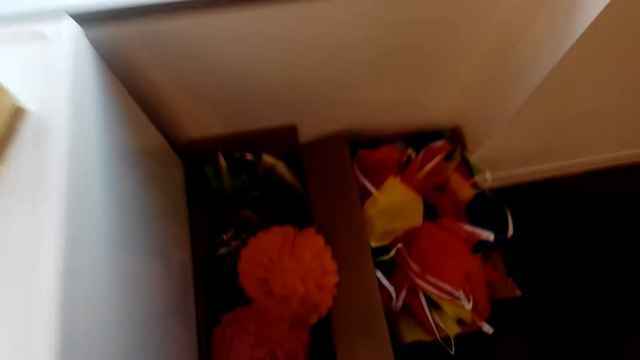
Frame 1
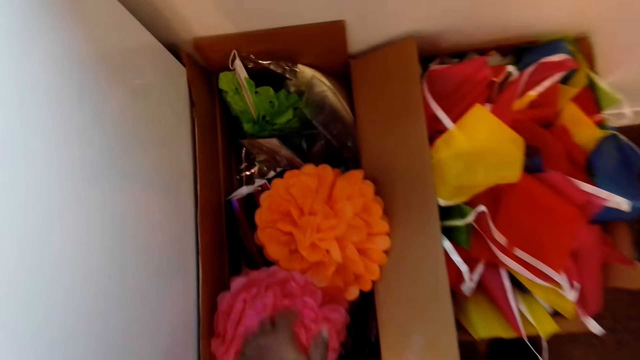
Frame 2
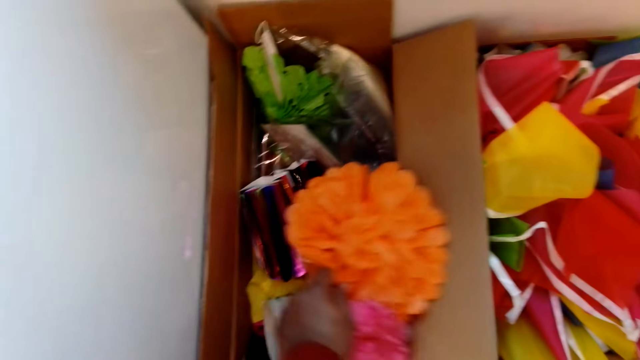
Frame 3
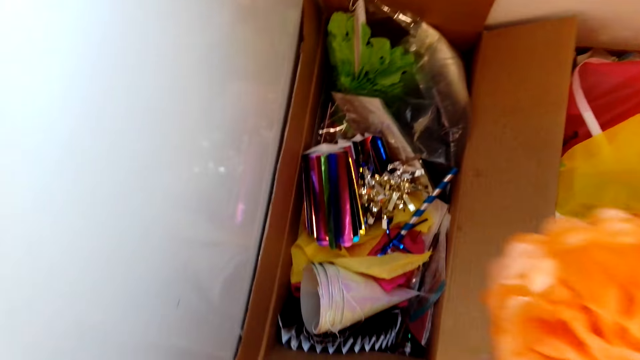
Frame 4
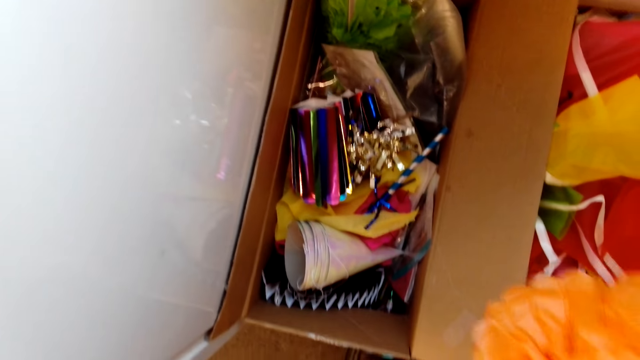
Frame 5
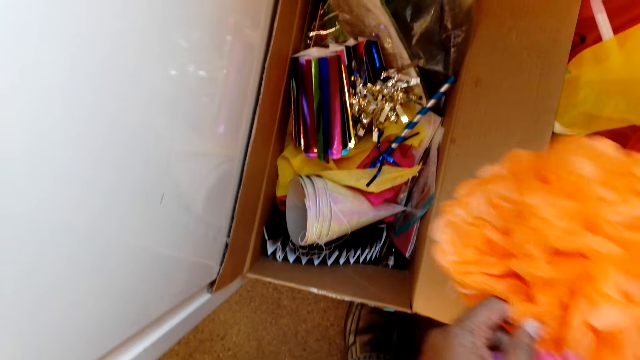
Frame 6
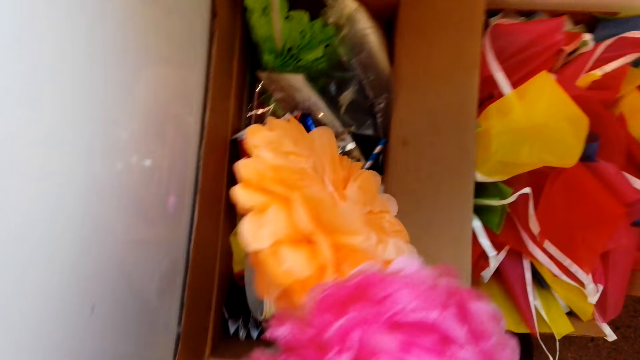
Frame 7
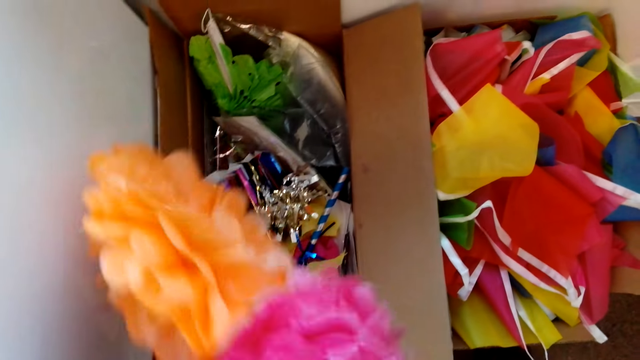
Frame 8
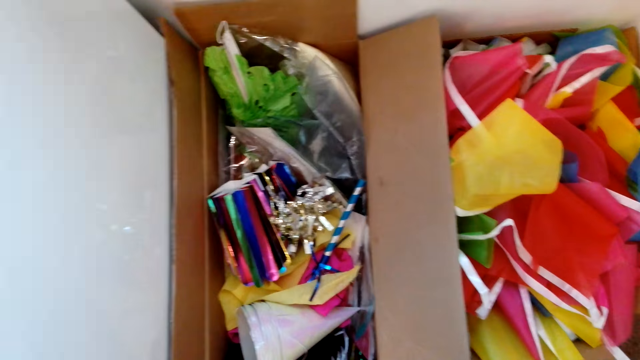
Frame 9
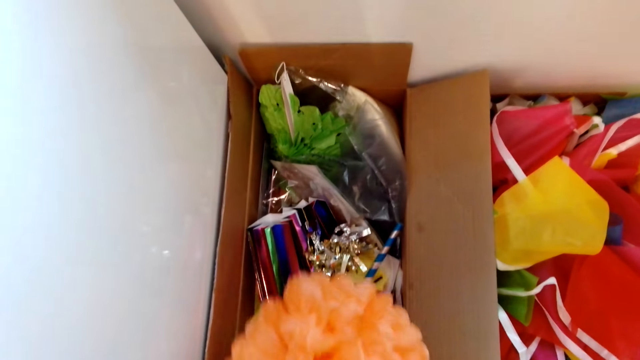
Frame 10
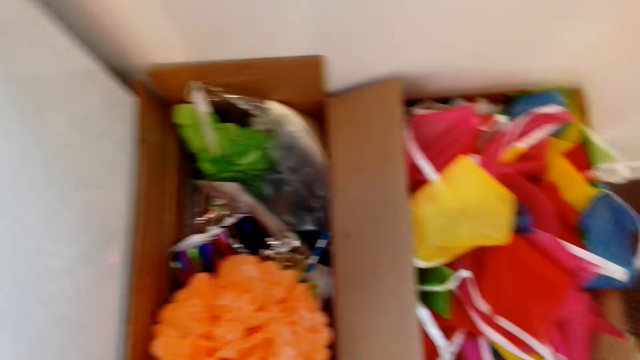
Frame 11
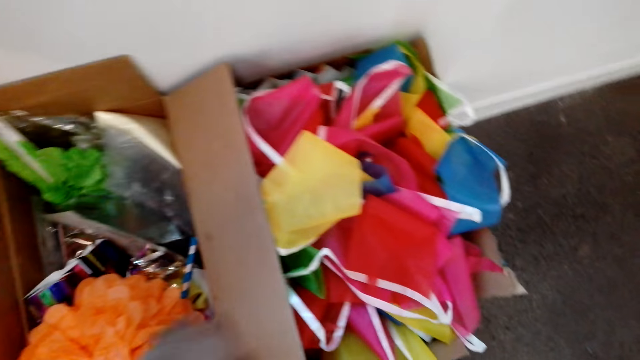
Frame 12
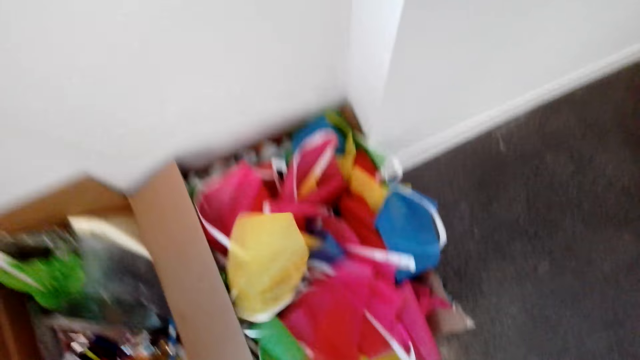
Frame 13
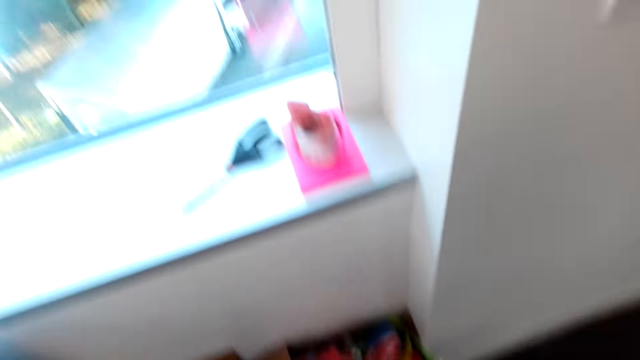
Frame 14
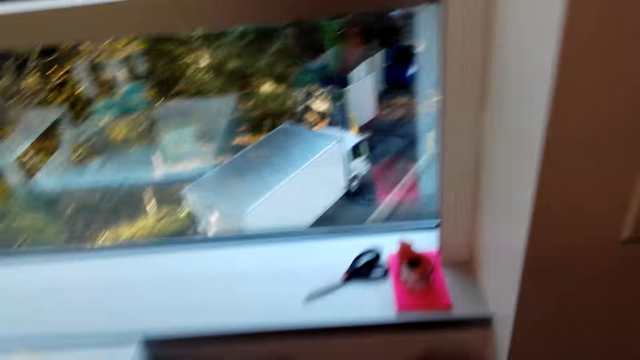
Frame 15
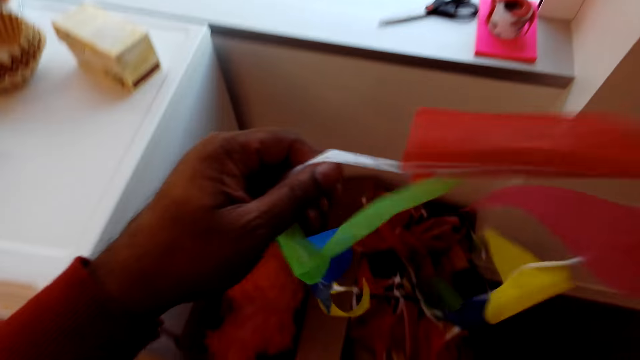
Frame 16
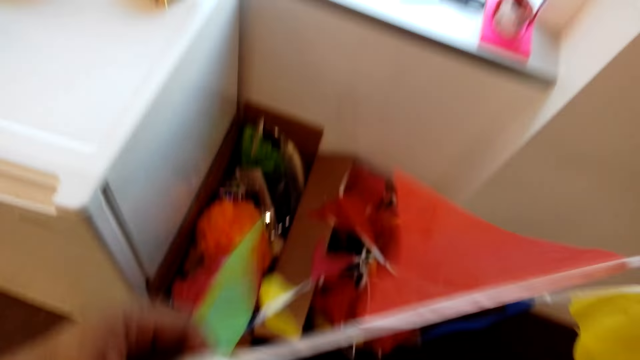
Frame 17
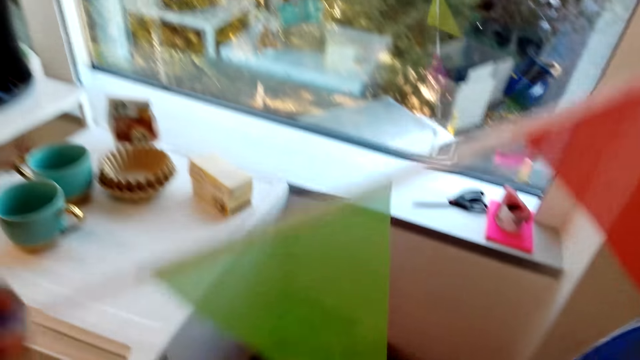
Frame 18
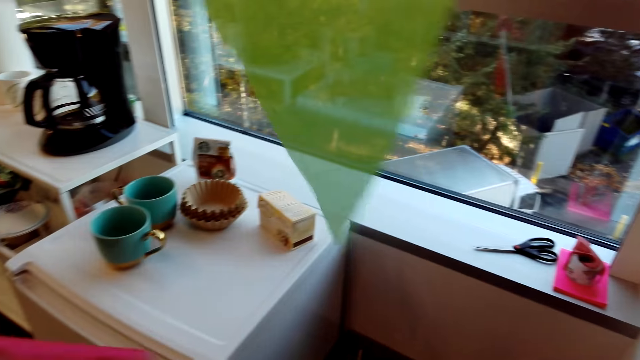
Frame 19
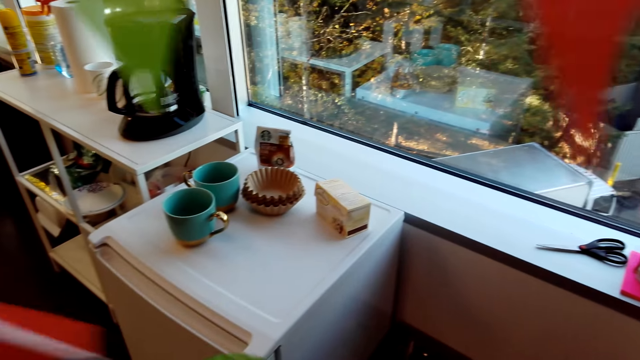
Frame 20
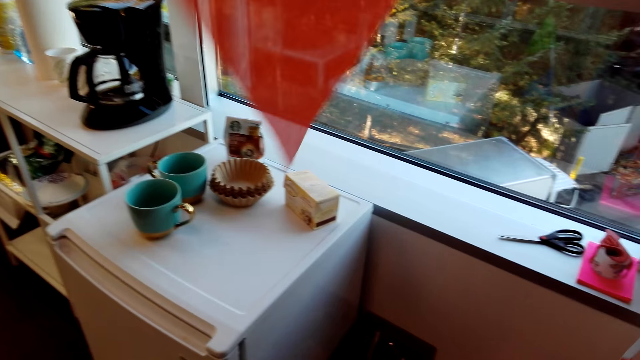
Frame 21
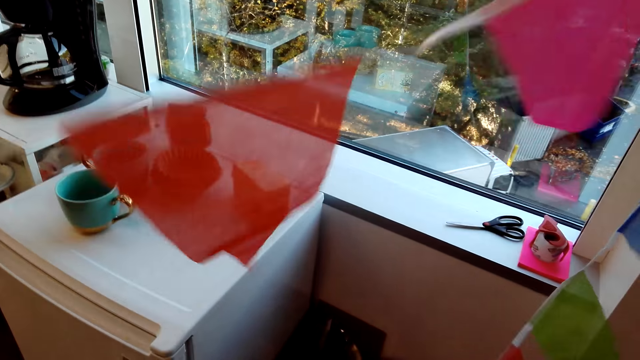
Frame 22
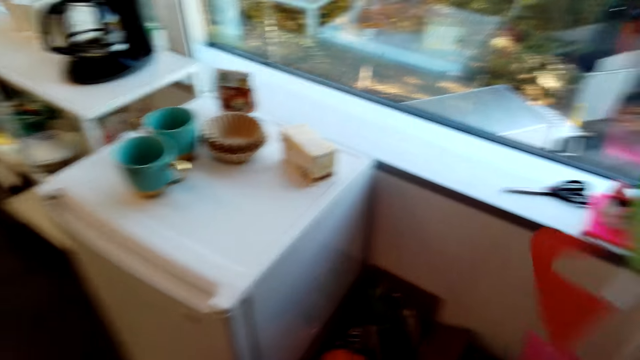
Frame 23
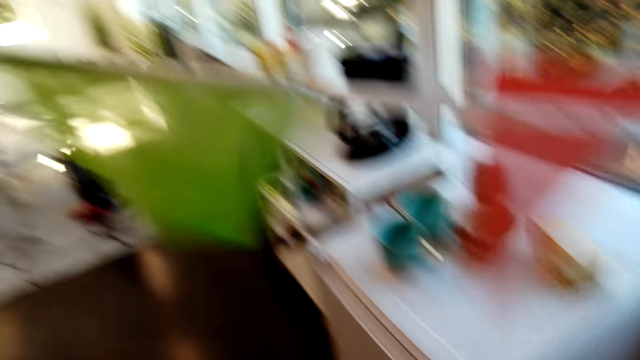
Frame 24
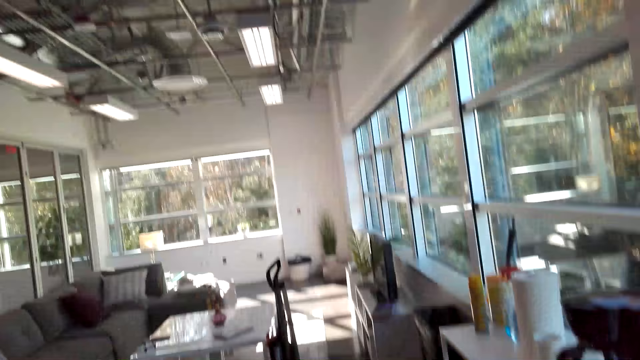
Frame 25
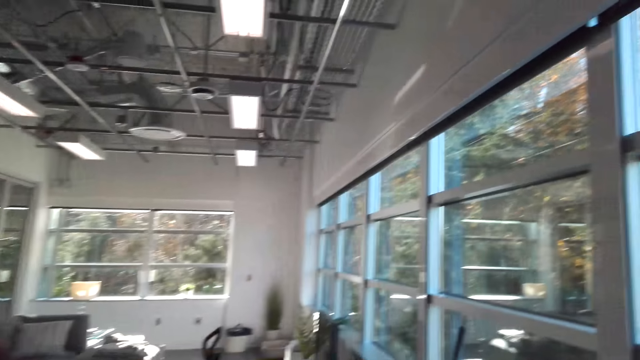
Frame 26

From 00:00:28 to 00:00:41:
The camera wearer picks up paper. They put the paper on the carton. They pick up a decorative cloth. They lift the decorative cloth.

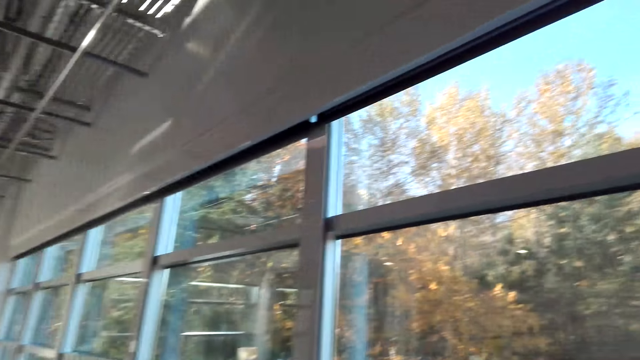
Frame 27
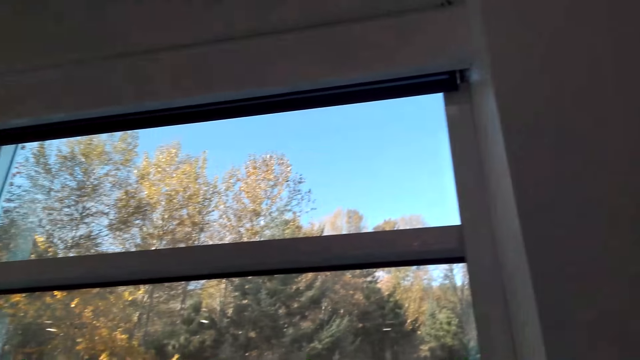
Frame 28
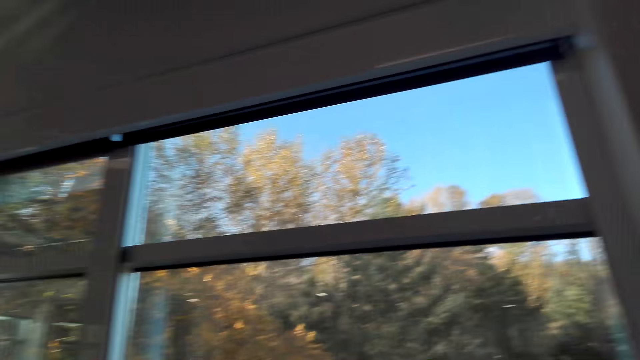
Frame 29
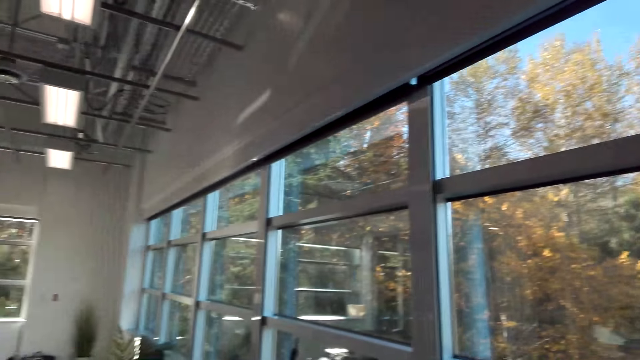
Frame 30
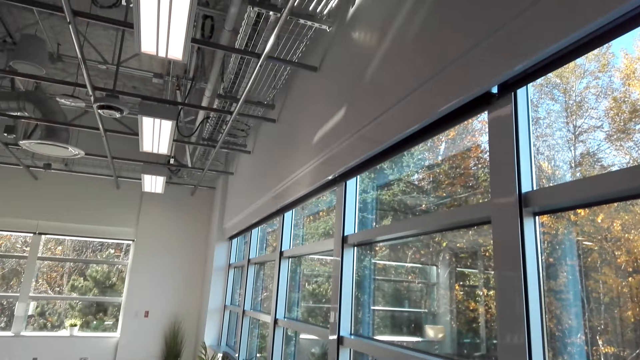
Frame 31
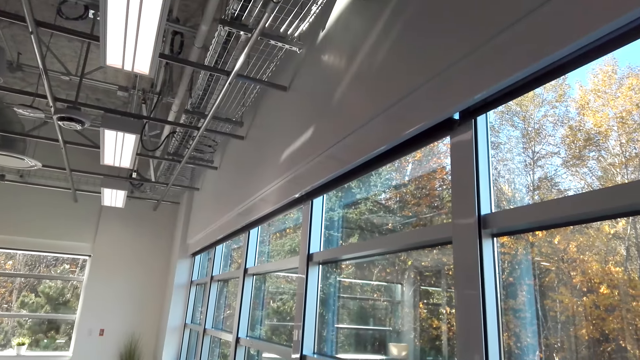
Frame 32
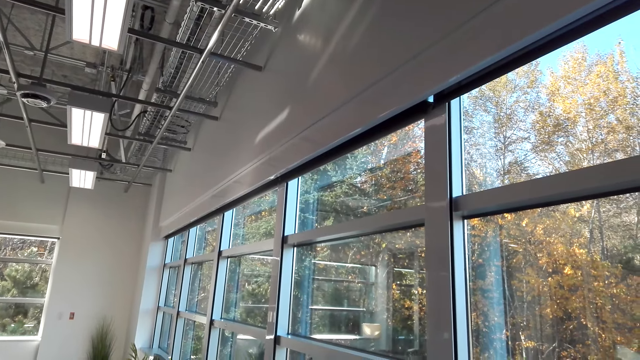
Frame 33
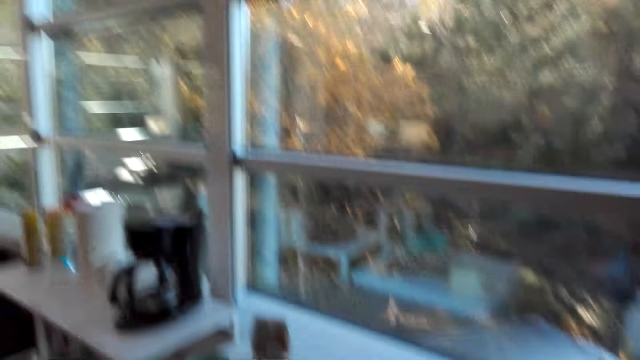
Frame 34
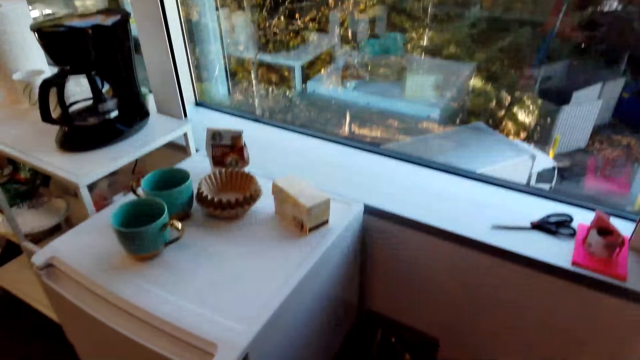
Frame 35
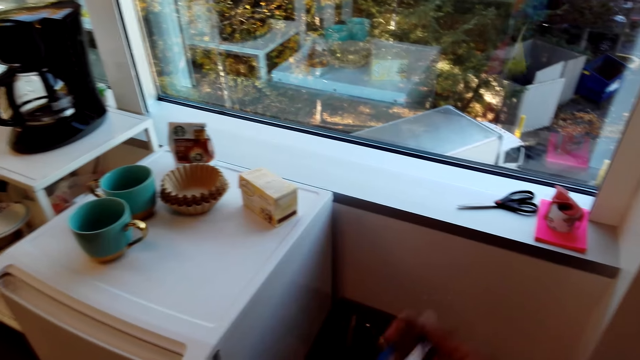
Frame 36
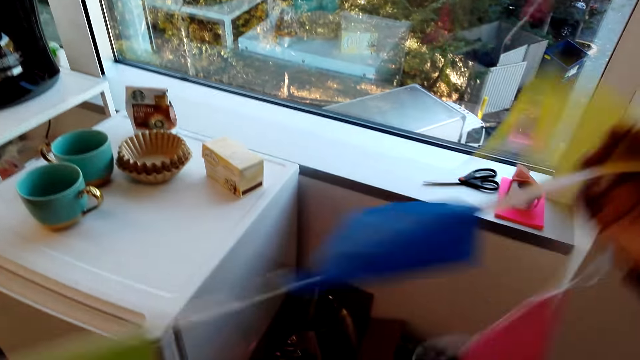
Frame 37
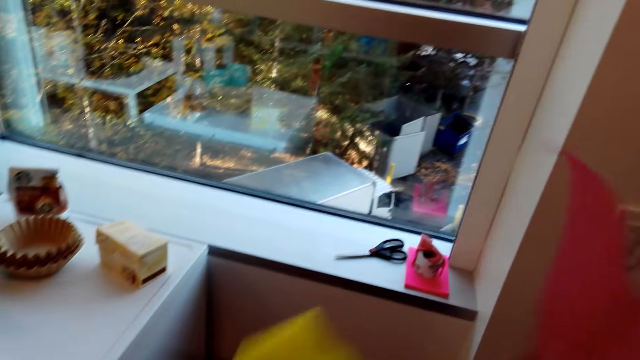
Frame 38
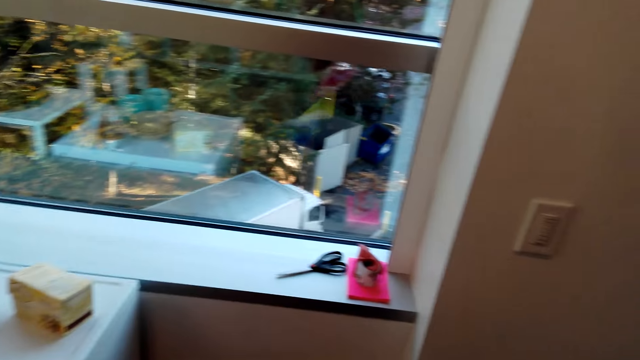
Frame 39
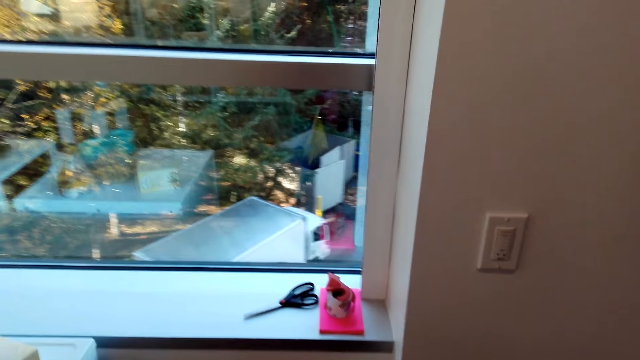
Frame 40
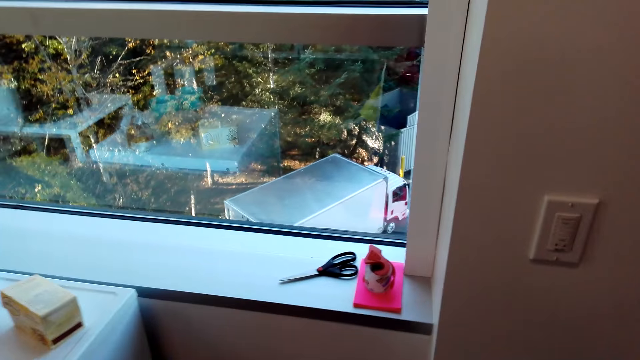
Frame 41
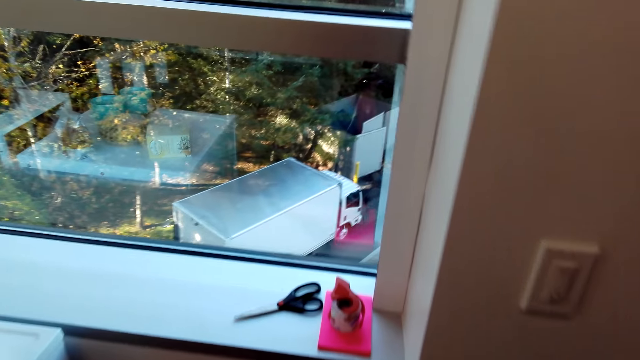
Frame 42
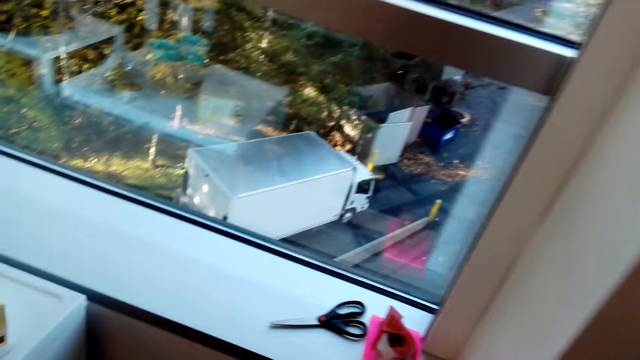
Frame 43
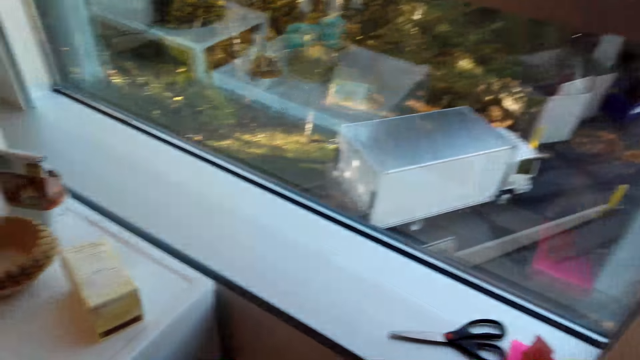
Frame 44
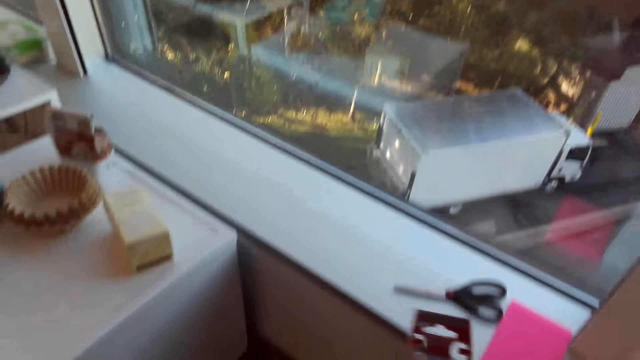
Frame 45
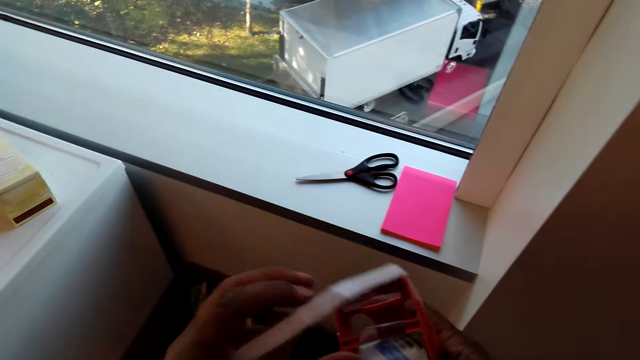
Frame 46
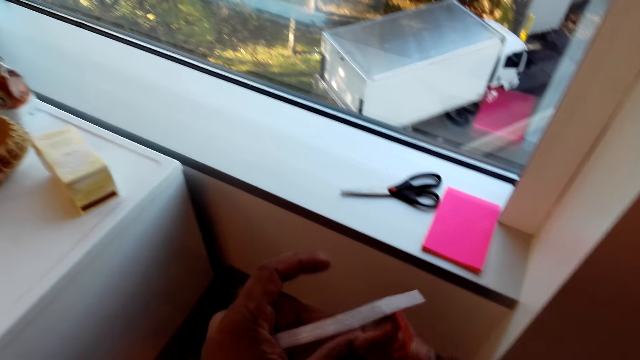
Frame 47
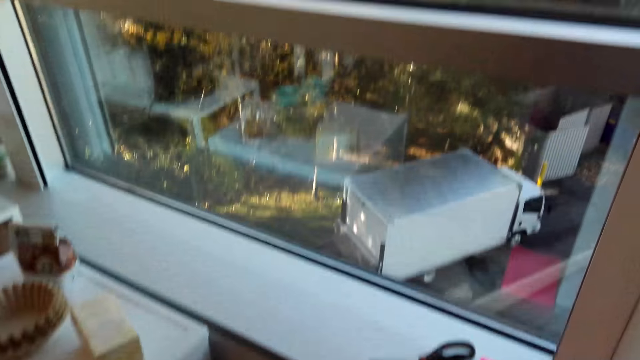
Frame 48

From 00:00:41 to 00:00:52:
The camera wearer pulls the decorations. They pick up cellotape. They hold the cello tape.
